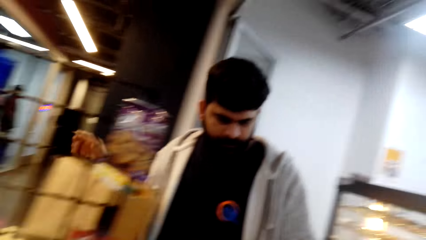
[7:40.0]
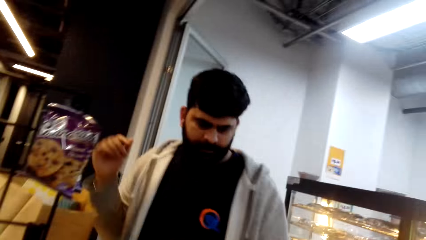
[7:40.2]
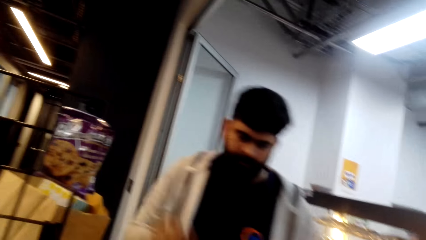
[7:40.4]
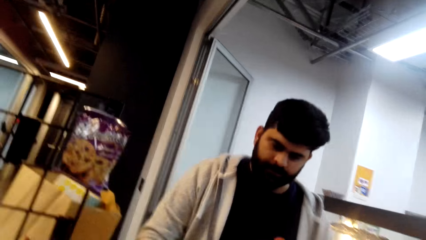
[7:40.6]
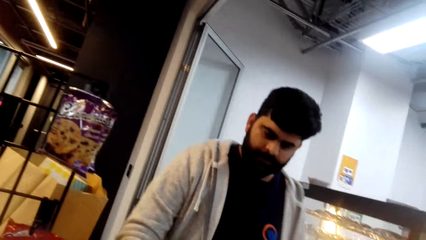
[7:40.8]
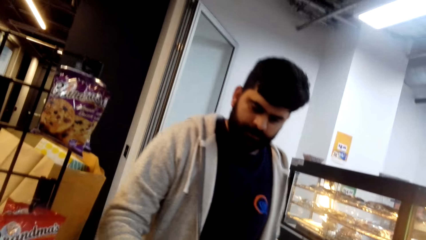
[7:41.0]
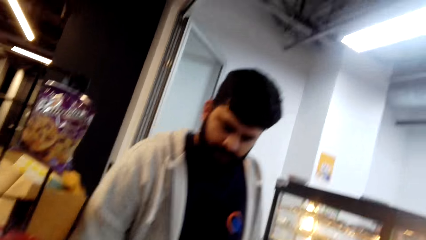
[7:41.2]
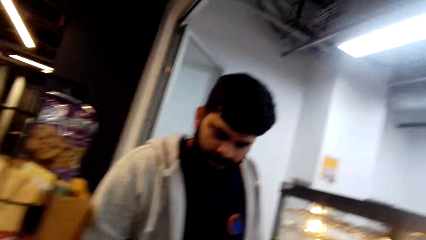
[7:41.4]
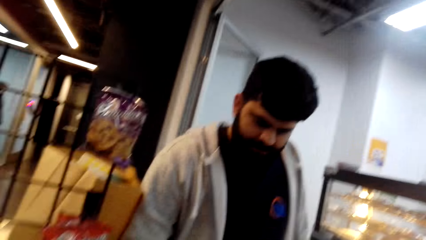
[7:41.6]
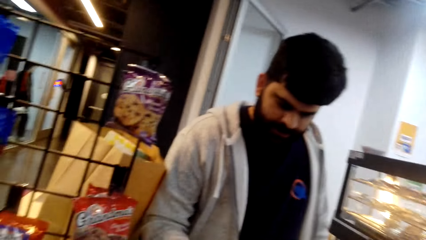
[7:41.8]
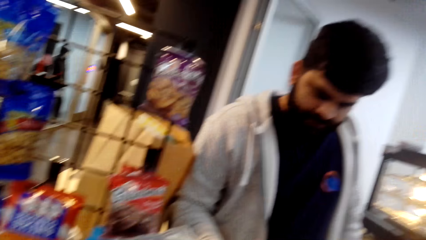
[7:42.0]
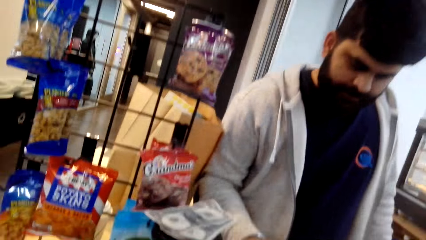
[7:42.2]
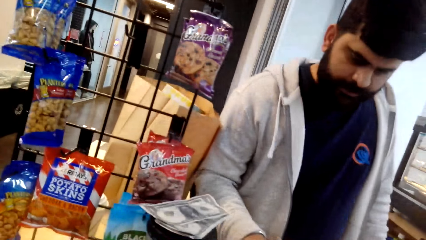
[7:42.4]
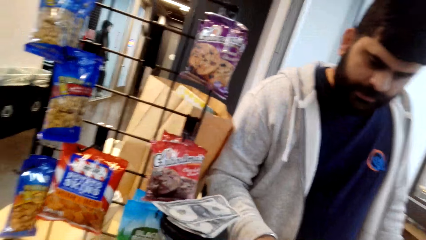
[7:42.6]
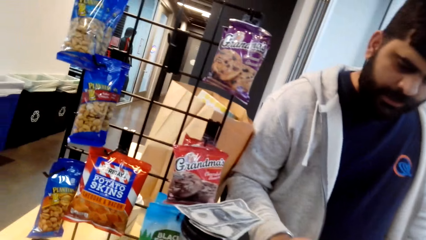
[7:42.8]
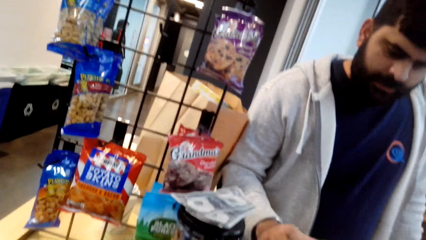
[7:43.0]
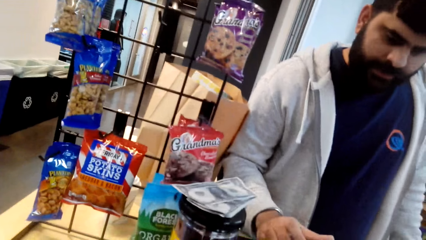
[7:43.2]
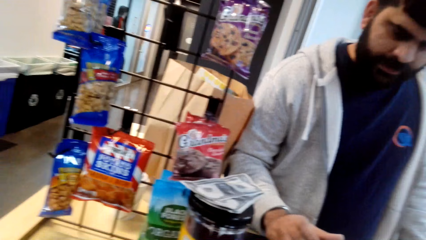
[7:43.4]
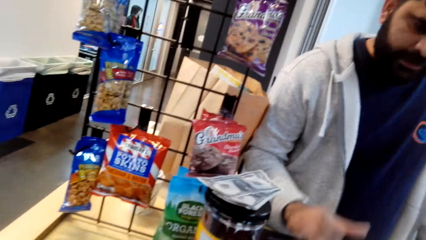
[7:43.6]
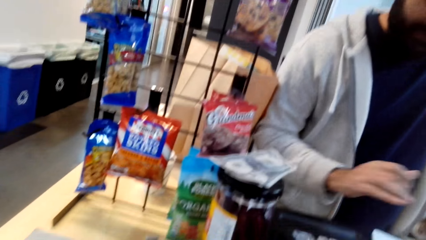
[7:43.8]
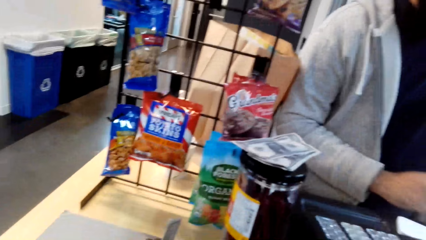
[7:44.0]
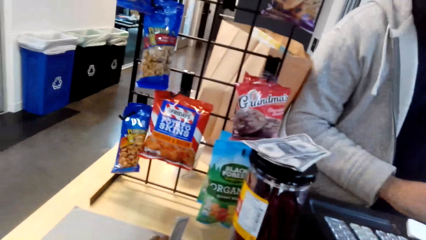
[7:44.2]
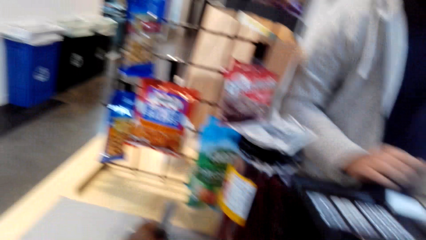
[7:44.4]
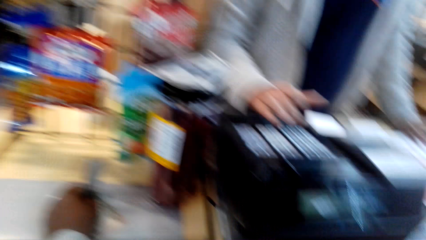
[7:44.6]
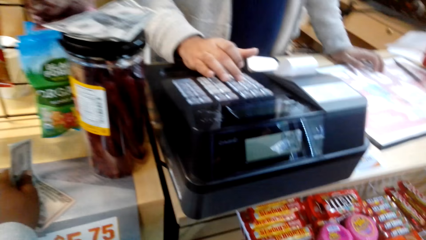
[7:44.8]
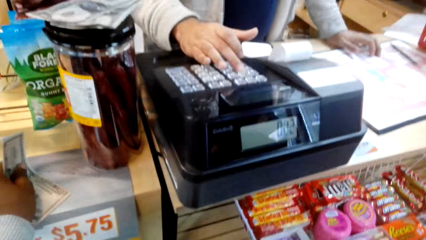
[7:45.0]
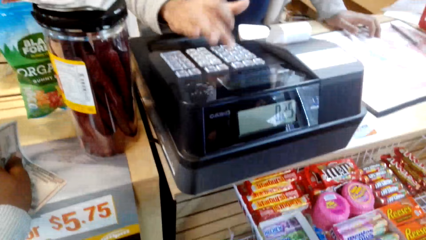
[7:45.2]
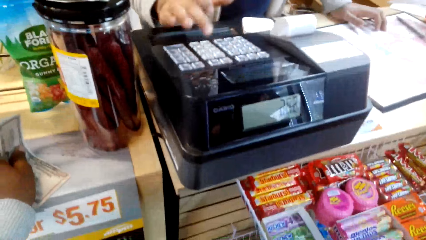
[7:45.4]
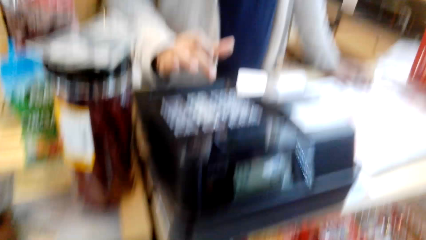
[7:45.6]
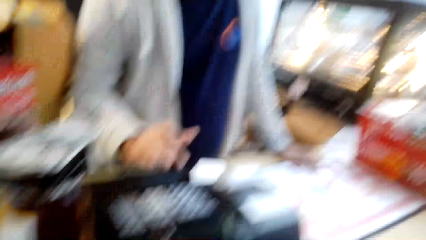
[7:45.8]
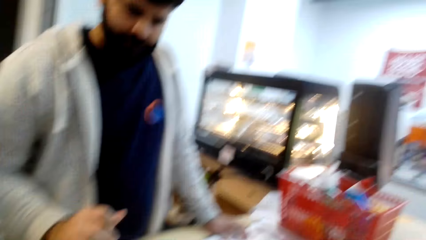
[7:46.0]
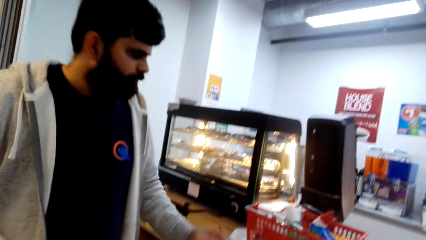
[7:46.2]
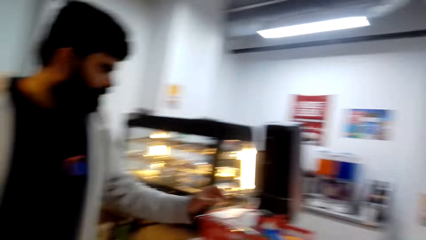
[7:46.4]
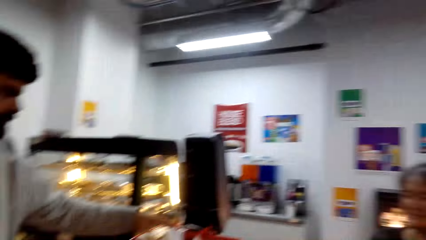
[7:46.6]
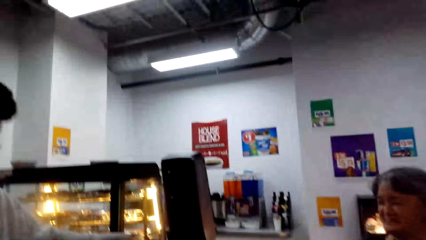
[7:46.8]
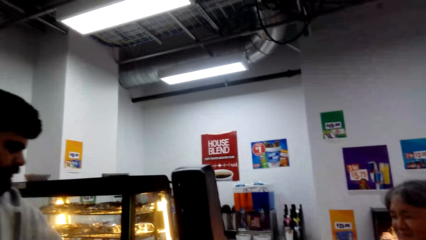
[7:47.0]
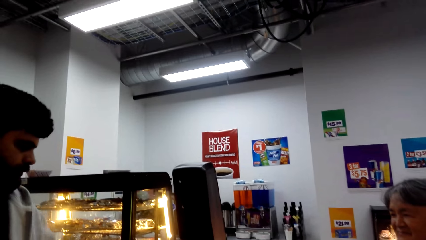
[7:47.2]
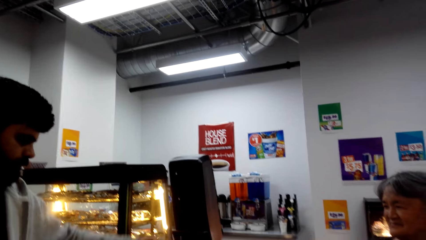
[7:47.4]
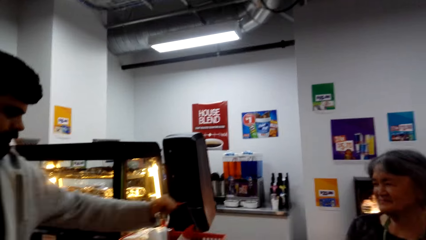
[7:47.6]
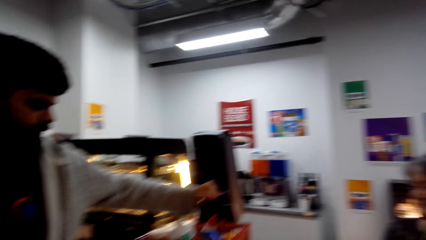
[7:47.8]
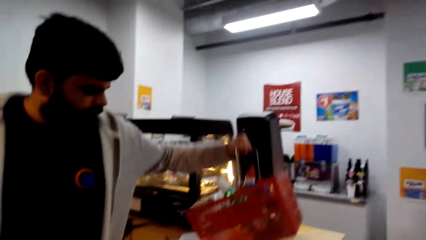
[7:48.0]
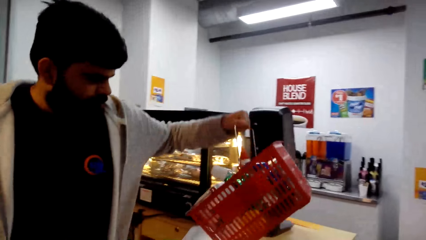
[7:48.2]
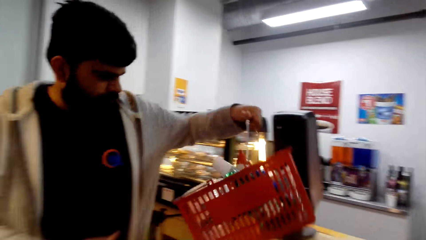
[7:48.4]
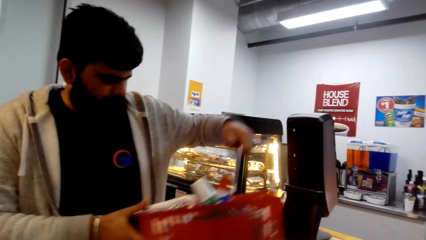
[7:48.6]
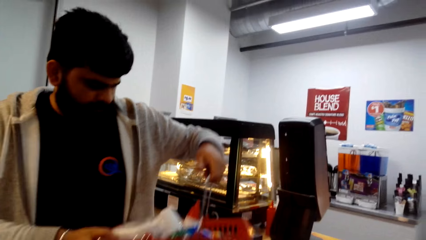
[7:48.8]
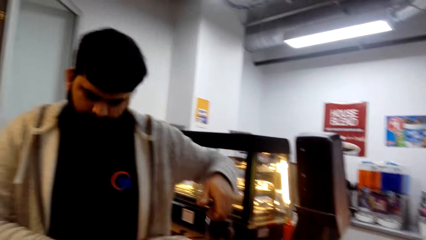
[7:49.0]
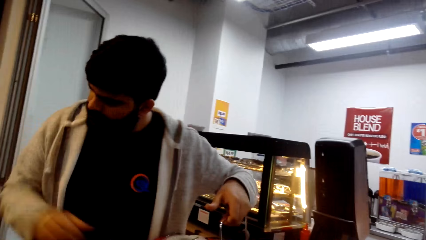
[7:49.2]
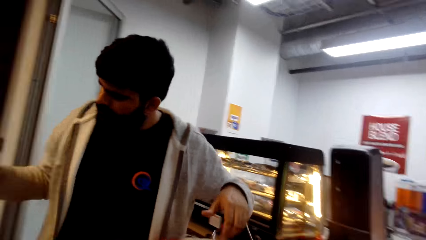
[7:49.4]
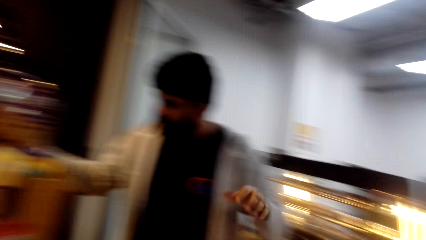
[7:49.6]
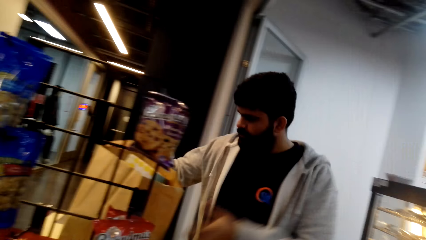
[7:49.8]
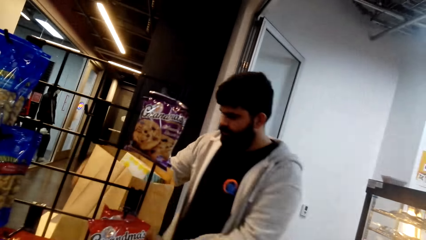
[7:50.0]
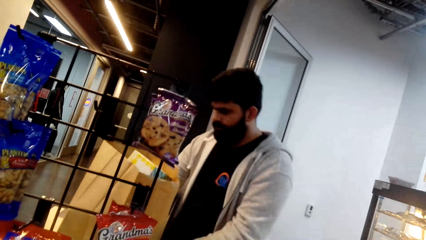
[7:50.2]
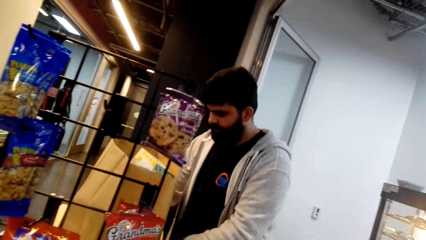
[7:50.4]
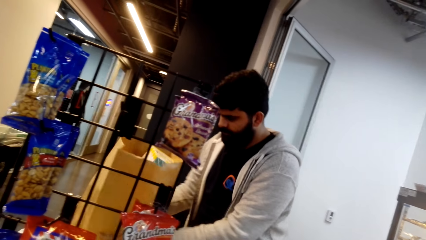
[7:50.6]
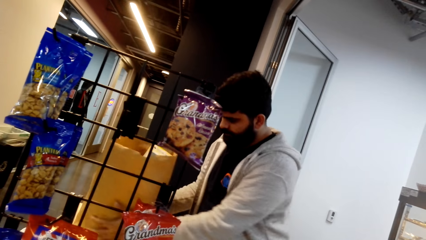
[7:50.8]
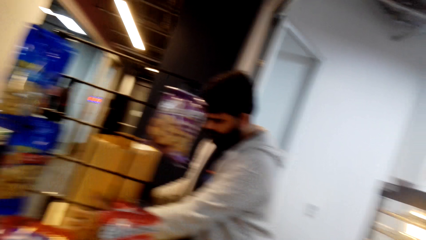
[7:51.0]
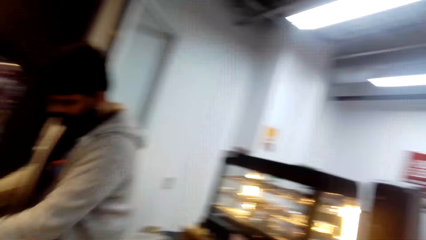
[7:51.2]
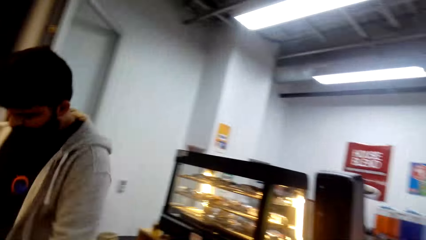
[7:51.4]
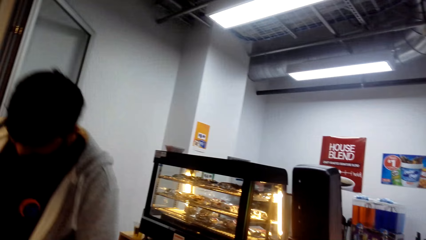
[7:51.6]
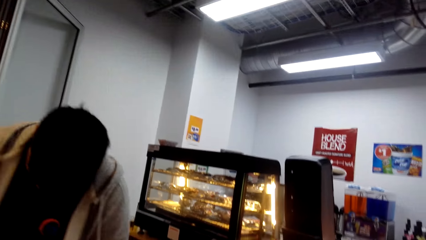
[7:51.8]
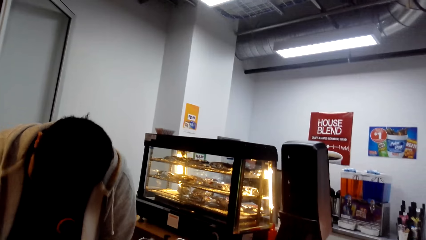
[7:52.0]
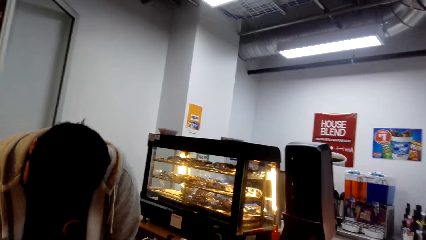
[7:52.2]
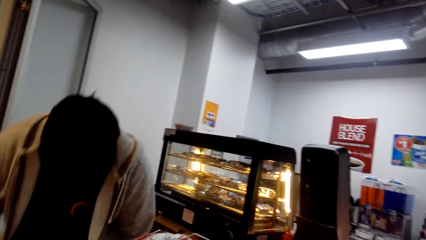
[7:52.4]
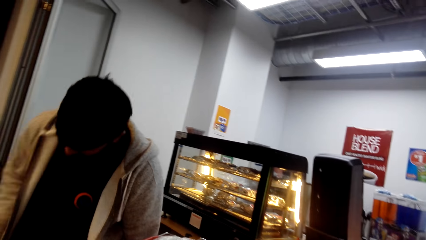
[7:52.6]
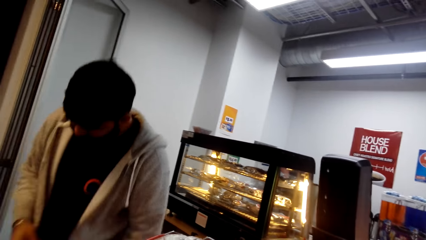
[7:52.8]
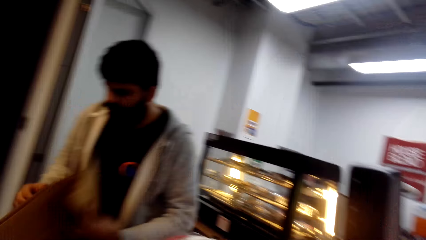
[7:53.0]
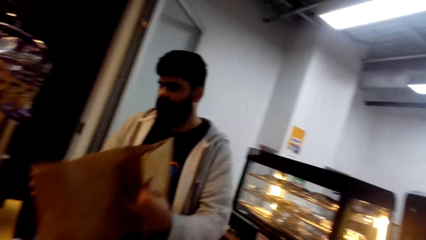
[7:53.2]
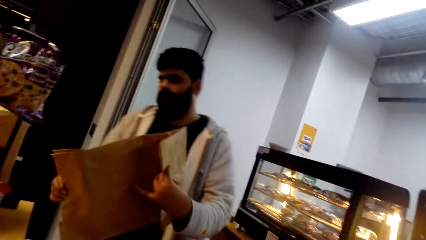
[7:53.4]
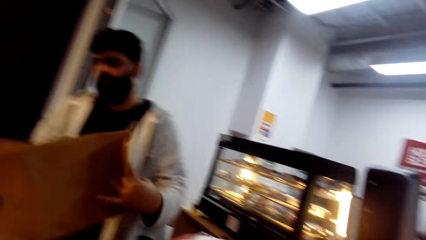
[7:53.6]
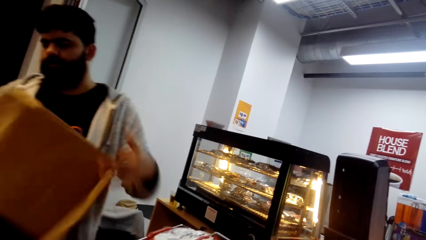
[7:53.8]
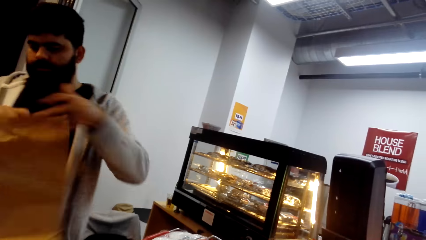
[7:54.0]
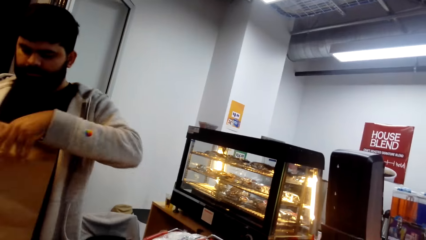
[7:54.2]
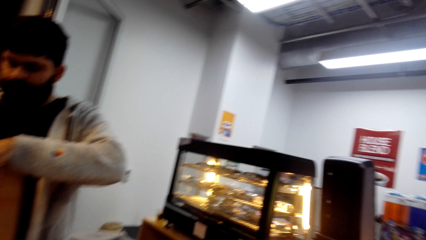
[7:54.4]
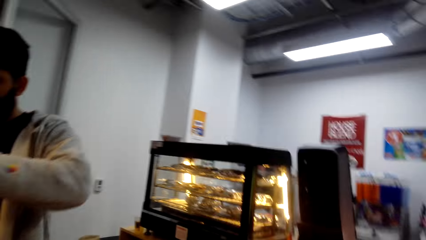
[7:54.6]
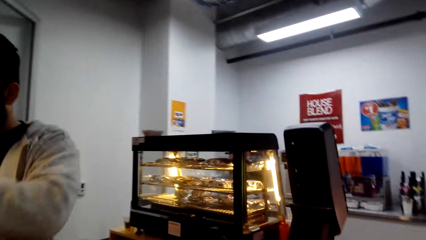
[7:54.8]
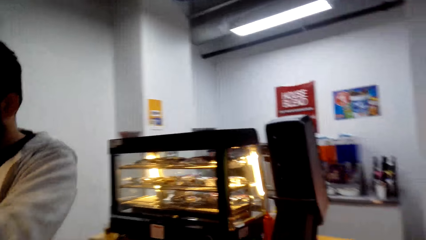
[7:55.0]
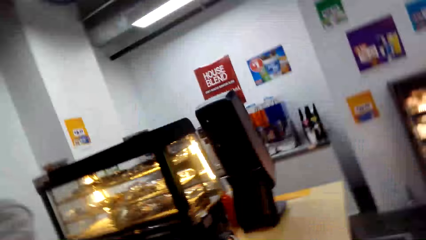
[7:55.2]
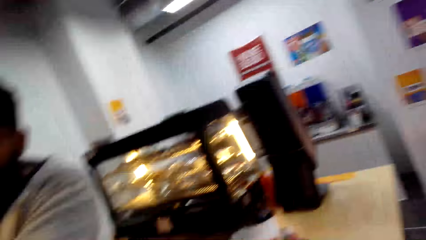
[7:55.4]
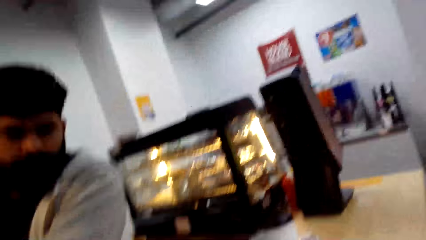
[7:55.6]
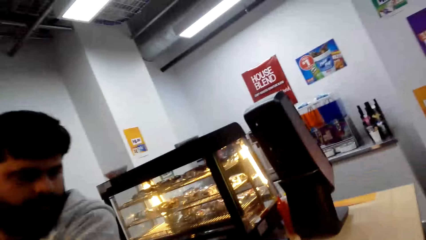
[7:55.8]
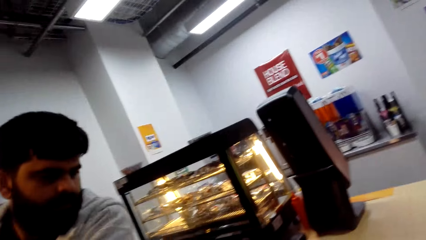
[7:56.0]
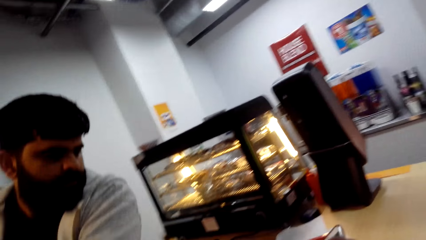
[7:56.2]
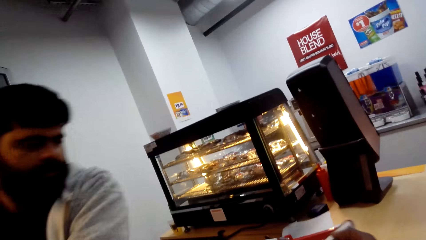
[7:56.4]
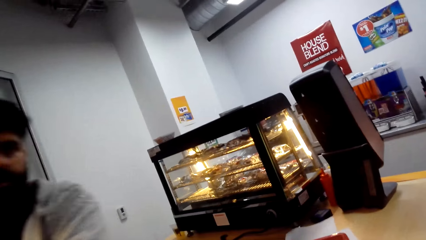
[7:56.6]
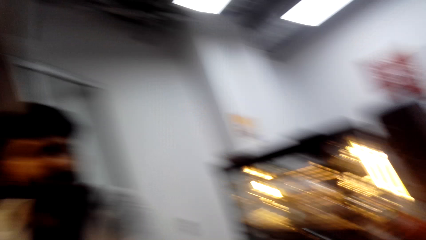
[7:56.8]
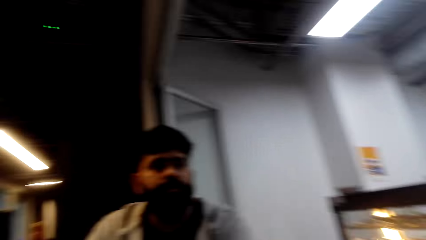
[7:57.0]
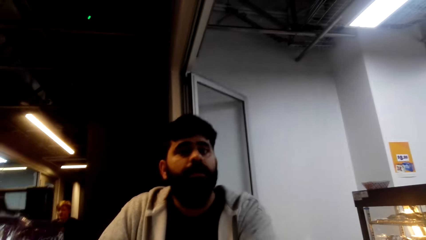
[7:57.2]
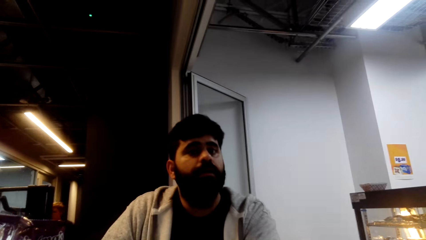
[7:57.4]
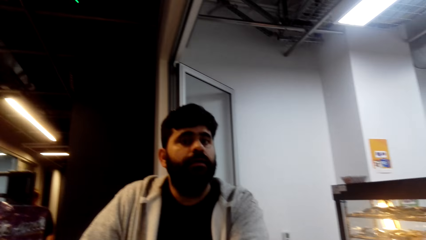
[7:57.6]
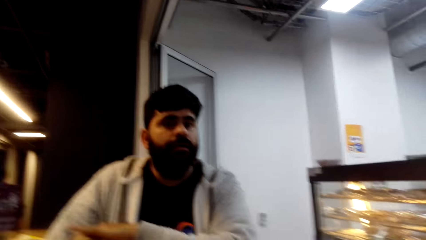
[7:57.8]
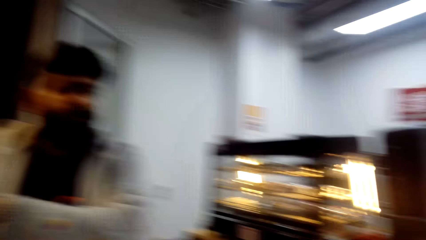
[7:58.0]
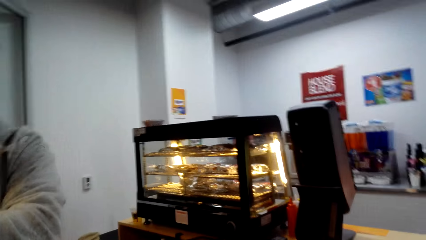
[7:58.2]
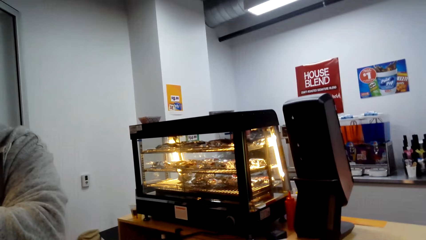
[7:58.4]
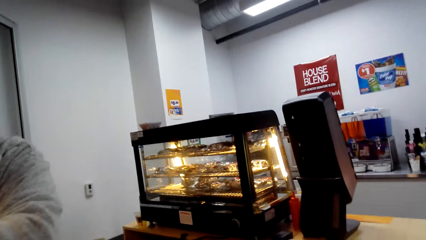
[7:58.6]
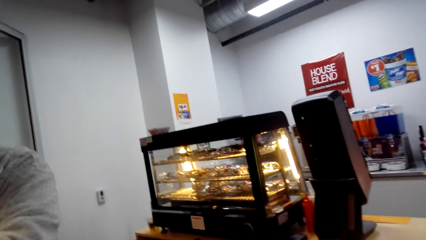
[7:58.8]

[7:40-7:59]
A person interacts with the camera wearer. The person presses keyboard keys. The person picks up the basket. The person moves the shopping bag. The person picks up the shopping bag. The person interacts with the camera wearer.
